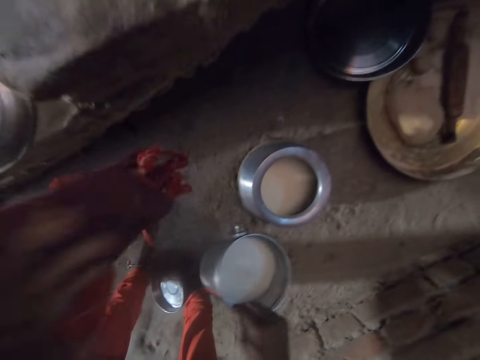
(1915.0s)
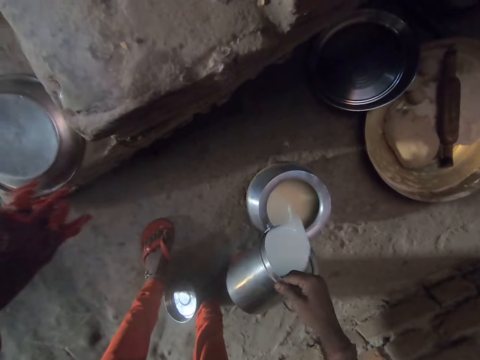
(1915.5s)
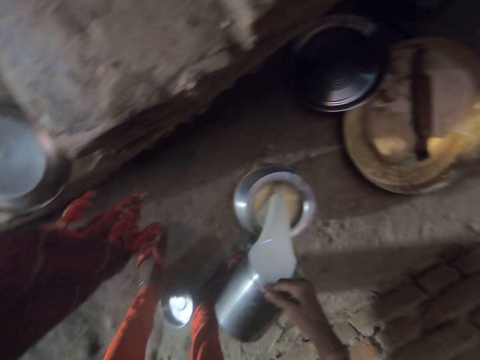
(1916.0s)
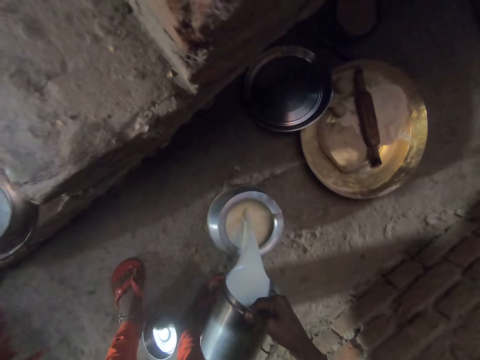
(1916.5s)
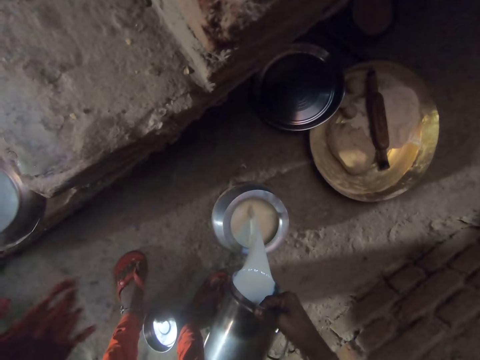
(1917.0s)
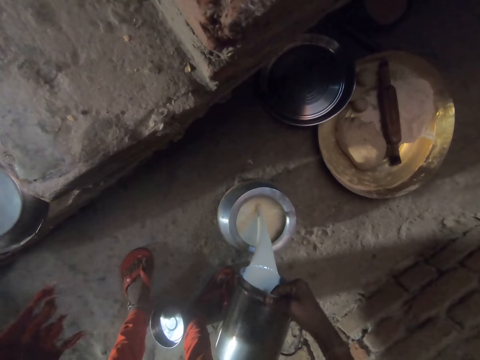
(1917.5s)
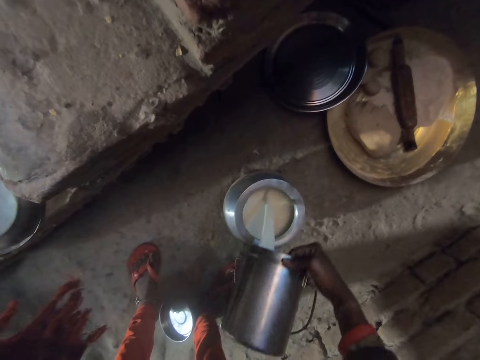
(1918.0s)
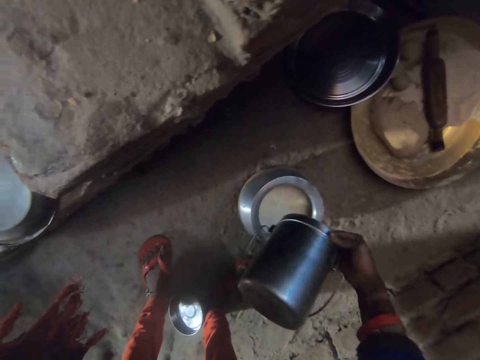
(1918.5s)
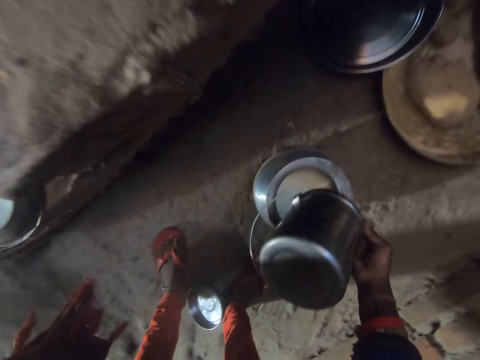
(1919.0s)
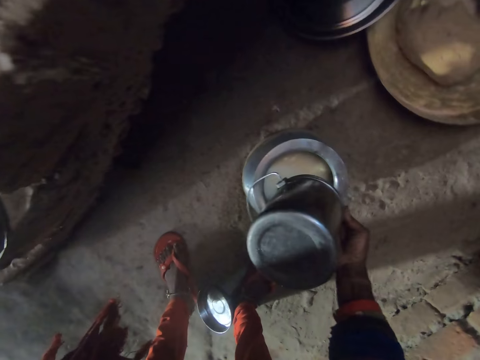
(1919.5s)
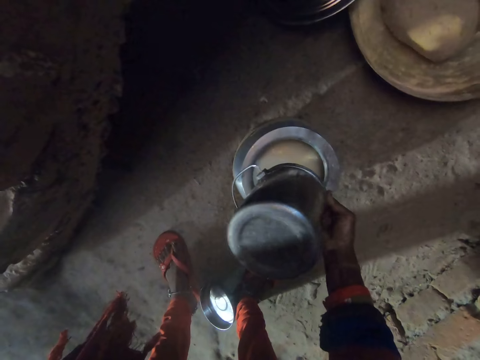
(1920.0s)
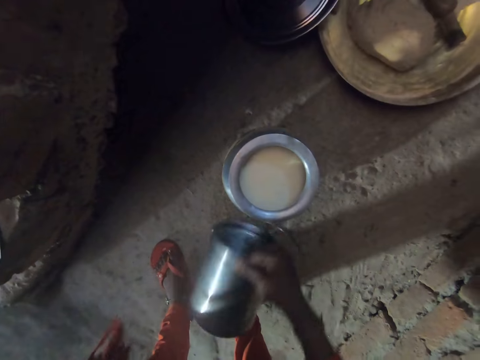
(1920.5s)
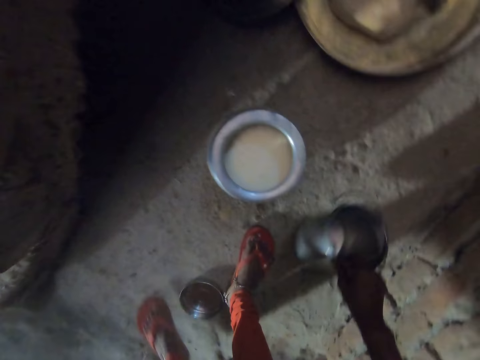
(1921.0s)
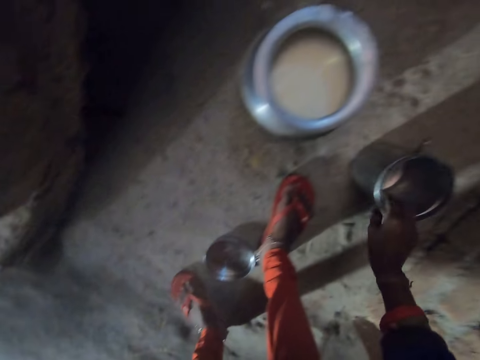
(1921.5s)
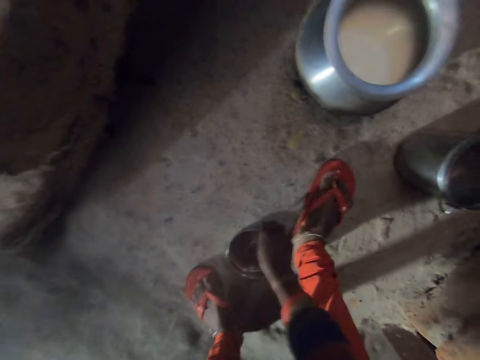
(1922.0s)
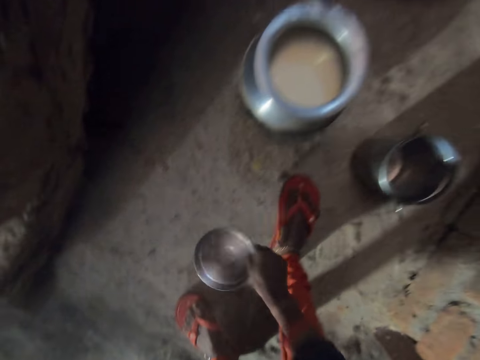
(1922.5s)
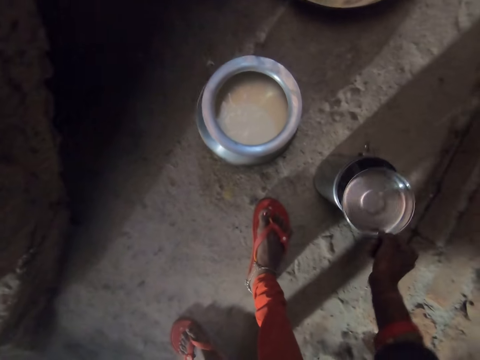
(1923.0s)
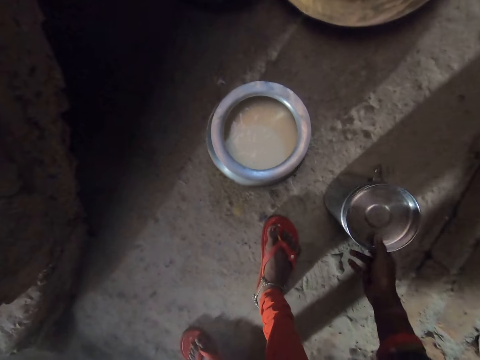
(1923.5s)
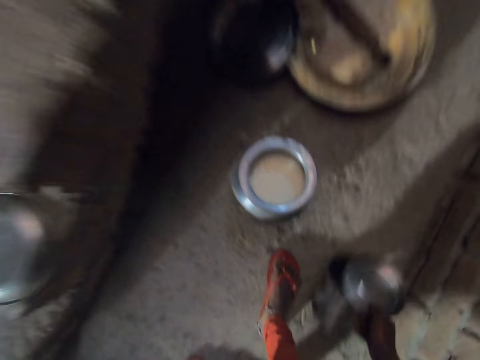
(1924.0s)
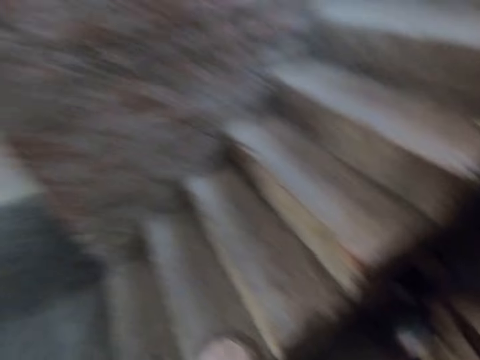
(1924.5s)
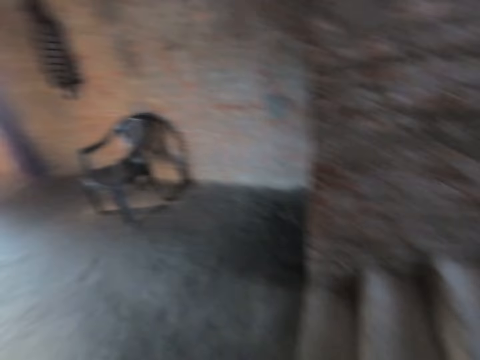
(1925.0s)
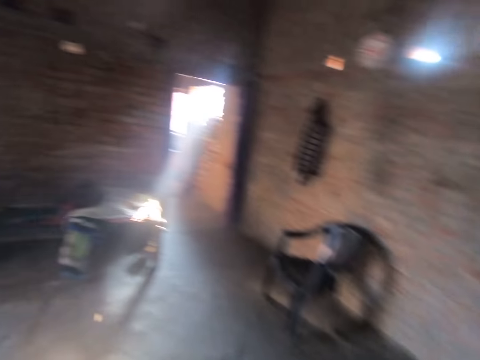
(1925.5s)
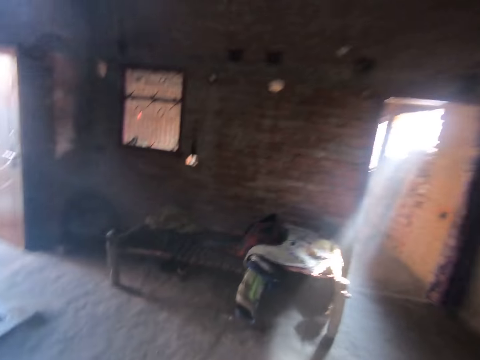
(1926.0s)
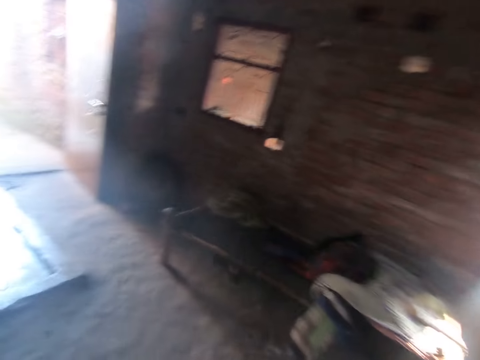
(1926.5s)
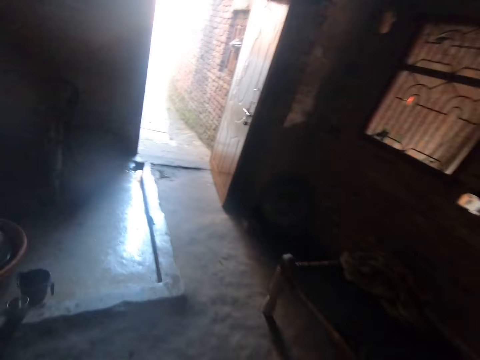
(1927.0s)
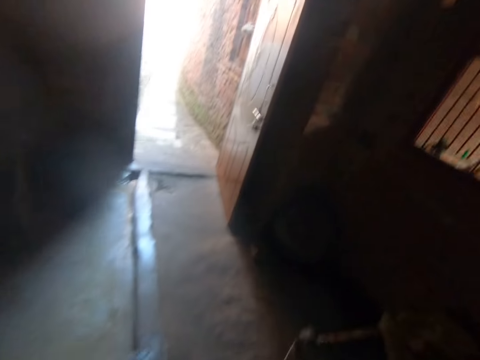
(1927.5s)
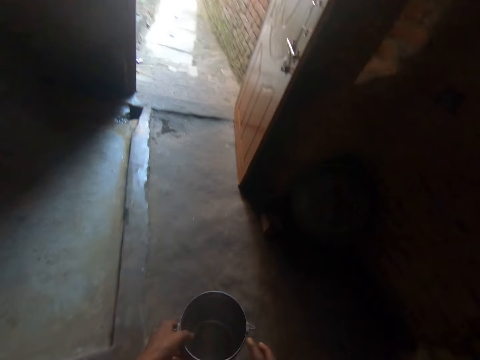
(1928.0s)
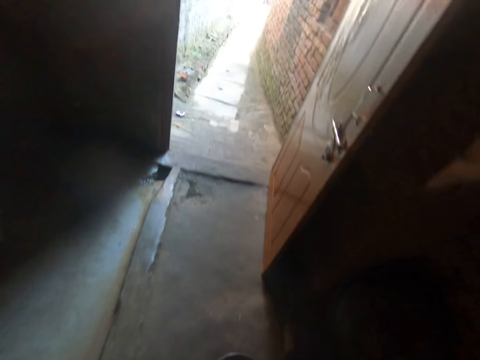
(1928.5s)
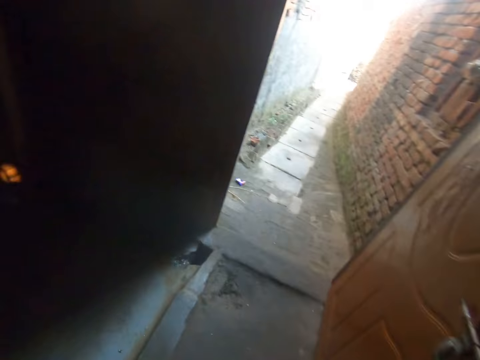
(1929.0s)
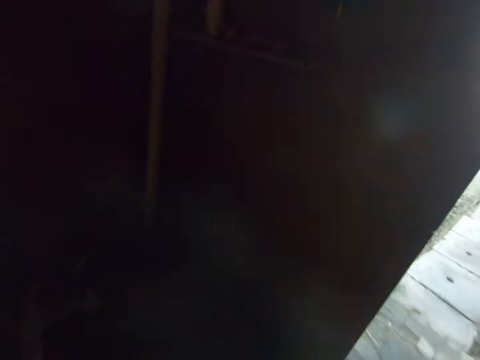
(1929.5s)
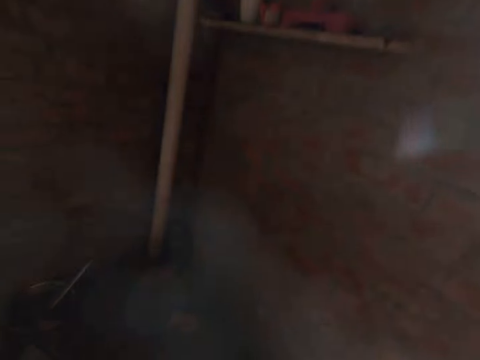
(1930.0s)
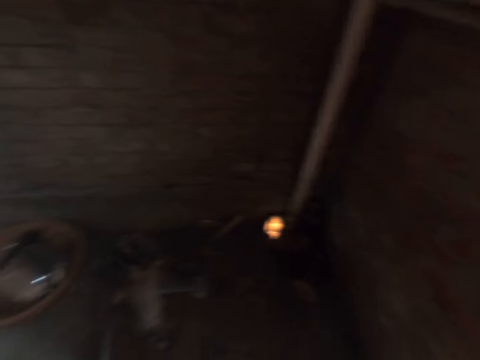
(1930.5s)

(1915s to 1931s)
The camera wearer sings. They pour milk to the pot. They sing. They put the metal bucket down. They pick up a cover lid. They cover the metal bucket with the cover lid. They sing. They look around. They walk.

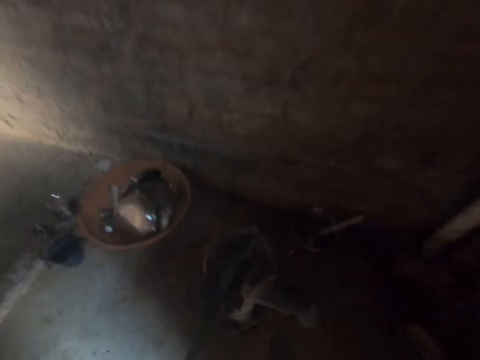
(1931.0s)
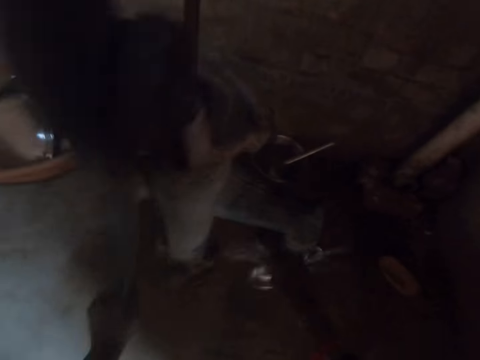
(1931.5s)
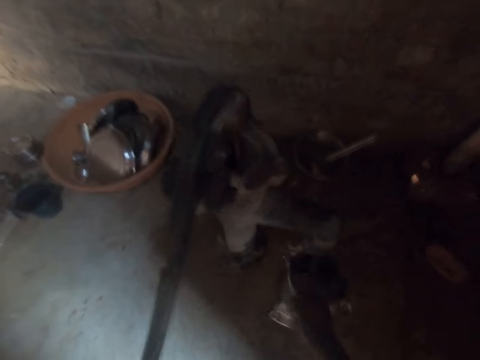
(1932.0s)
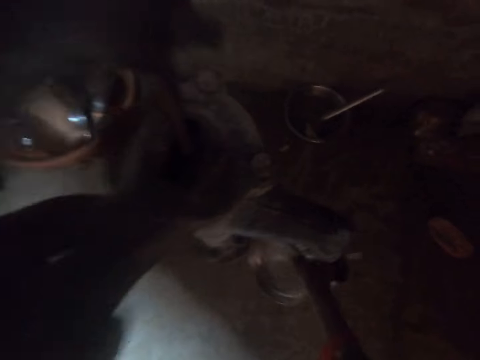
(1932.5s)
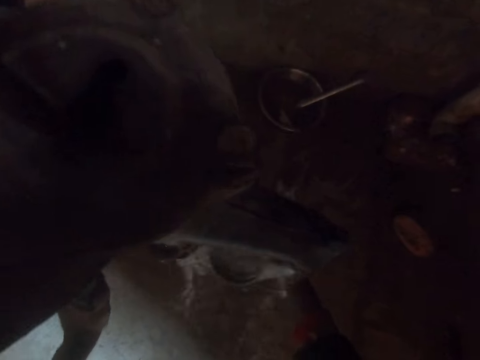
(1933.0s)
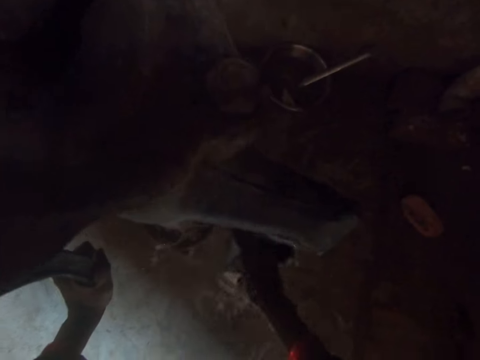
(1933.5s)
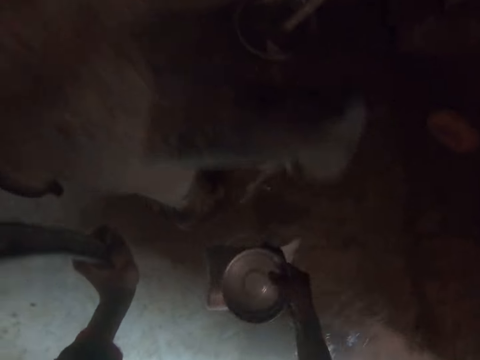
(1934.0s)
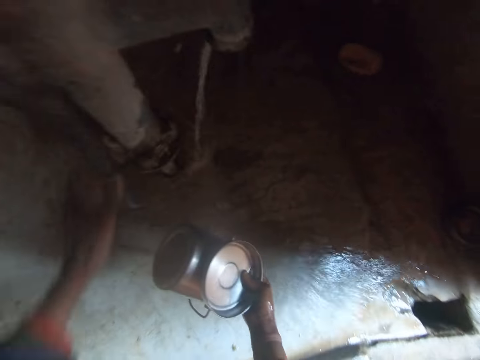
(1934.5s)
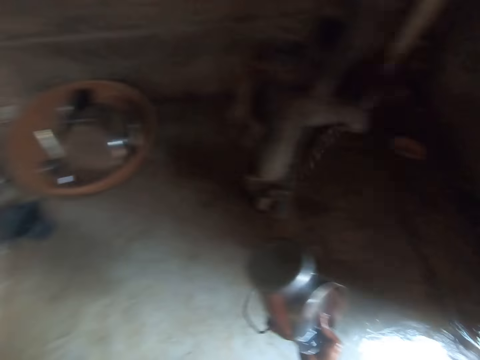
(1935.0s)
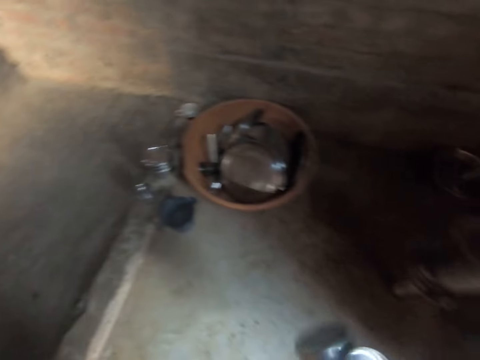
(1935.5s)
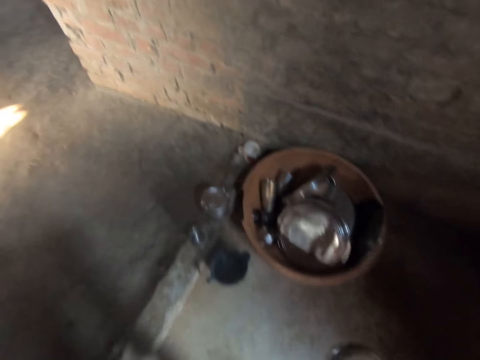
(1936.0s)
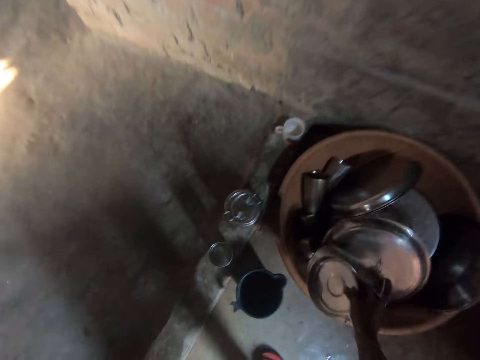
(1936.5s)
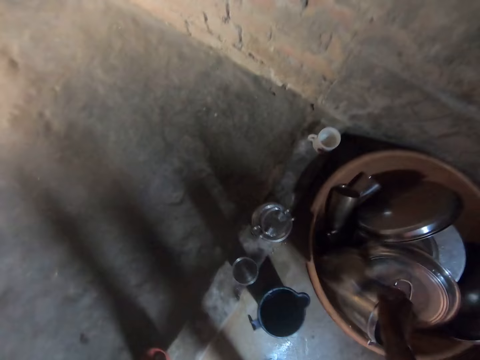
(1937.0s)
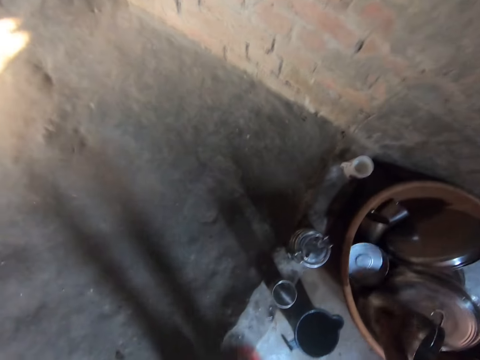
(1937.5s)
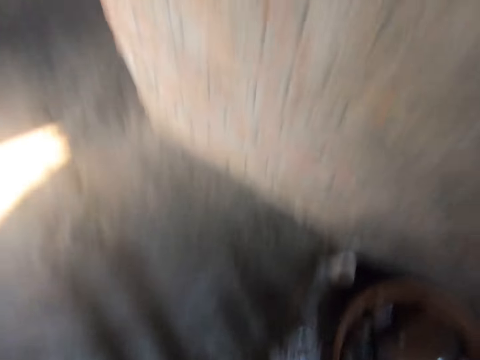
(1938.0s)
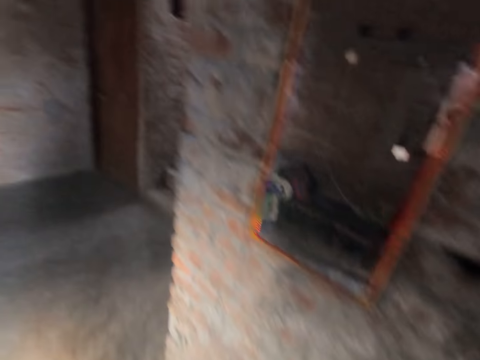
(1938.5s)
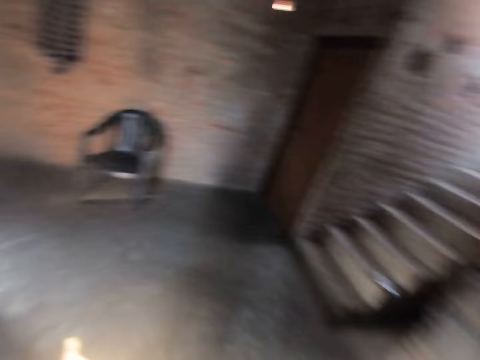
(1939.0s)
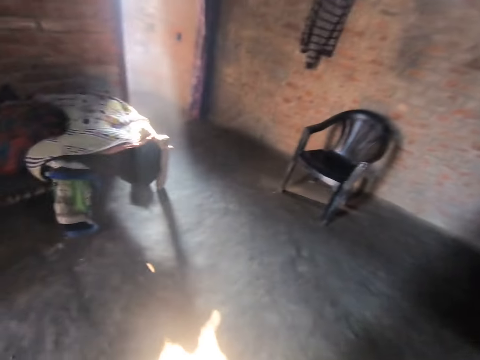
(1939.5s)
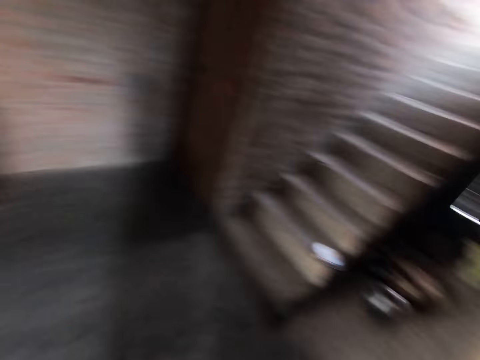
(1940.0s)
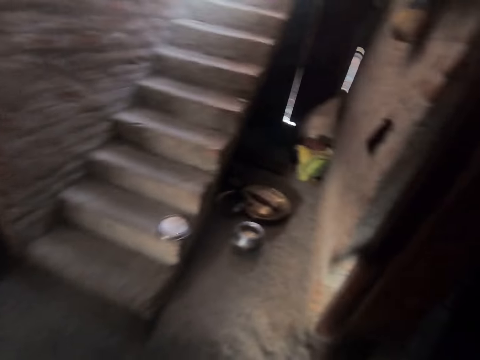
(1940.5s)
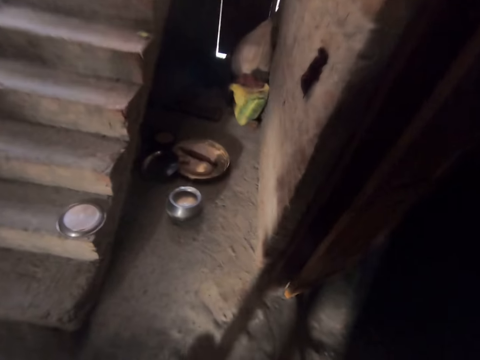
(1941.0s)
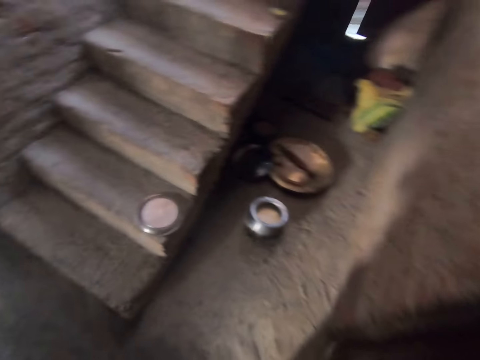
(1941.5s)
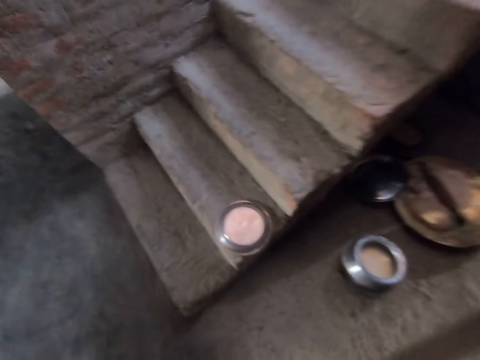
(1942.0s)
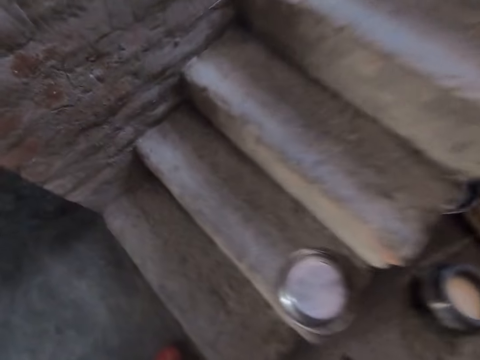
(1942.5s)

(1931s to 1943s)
The camera wearer puts water to a metal bucket. They open a water tap. They wash the pot. They look around. They put the metal bucket in the basin. They sing and walk.
